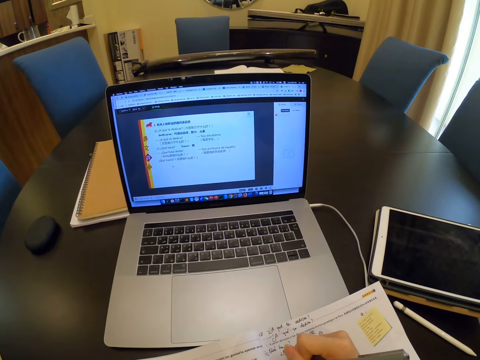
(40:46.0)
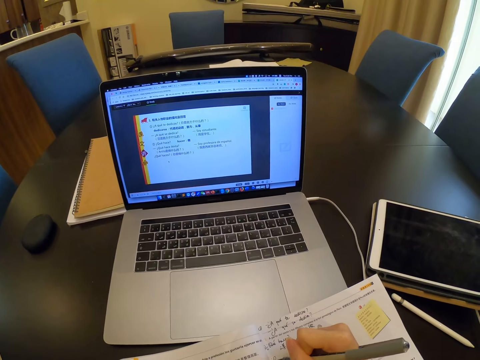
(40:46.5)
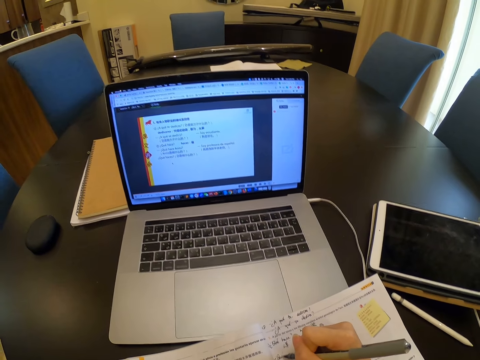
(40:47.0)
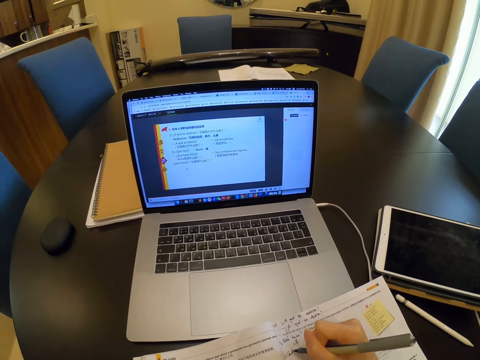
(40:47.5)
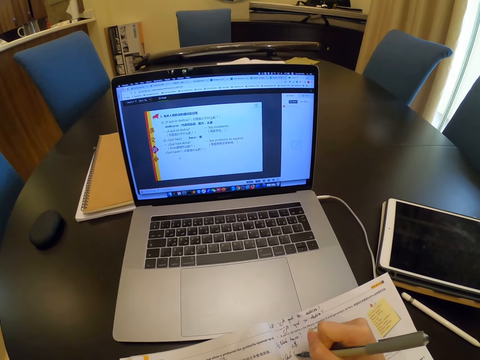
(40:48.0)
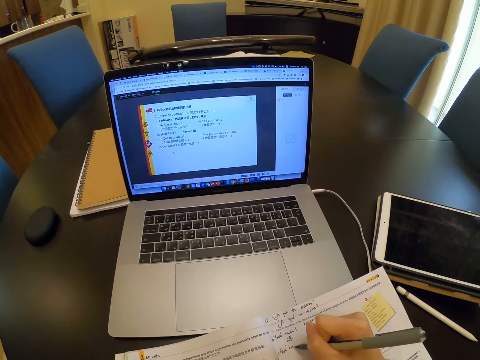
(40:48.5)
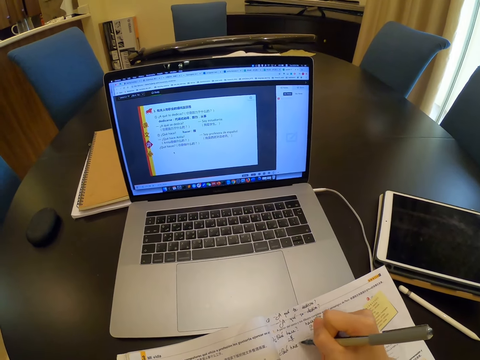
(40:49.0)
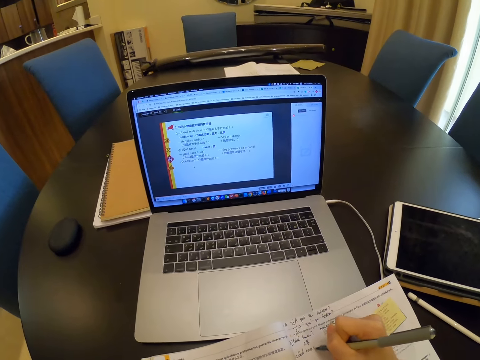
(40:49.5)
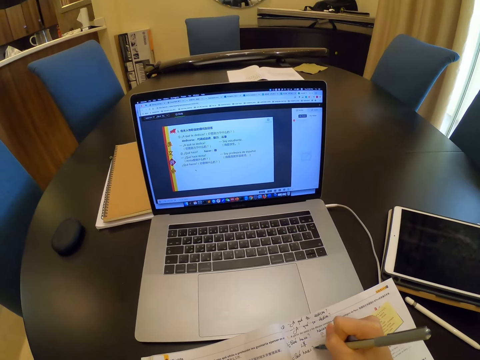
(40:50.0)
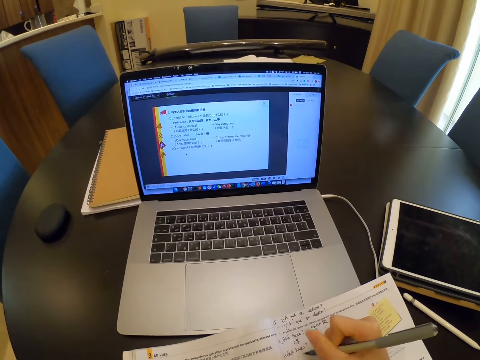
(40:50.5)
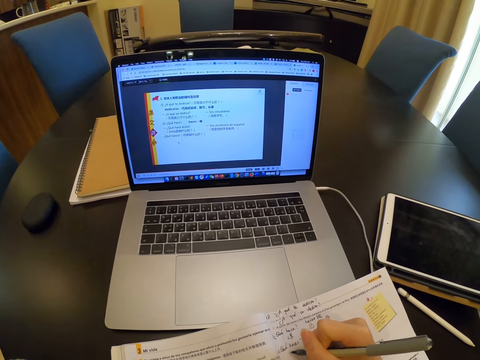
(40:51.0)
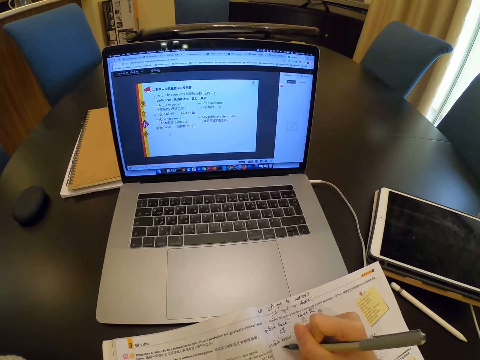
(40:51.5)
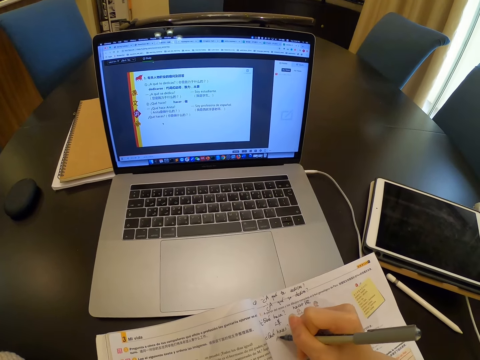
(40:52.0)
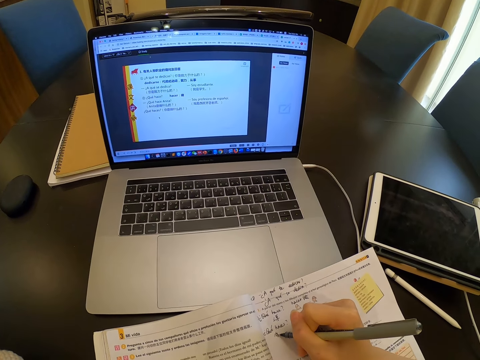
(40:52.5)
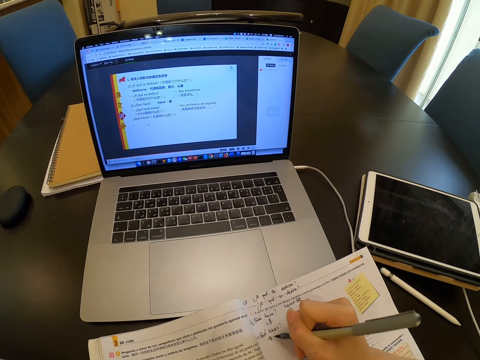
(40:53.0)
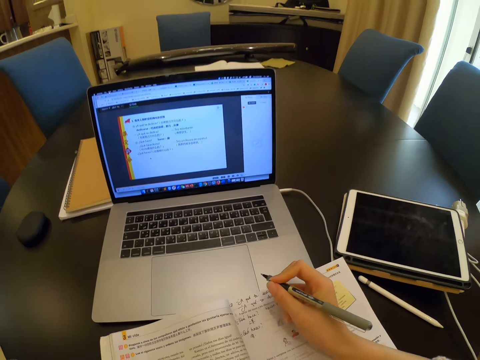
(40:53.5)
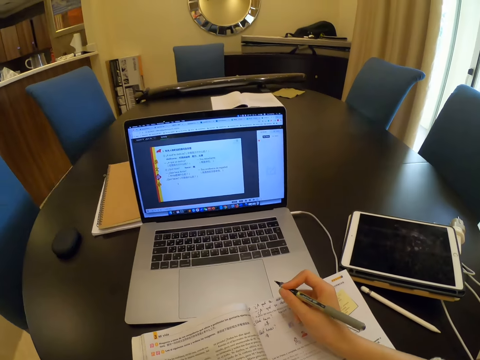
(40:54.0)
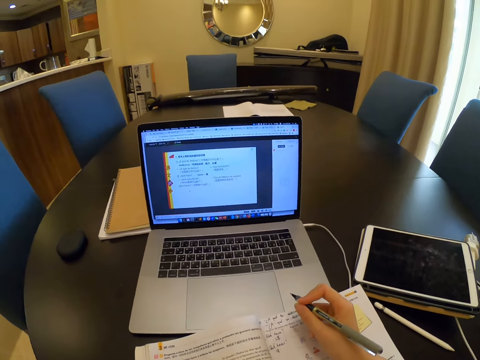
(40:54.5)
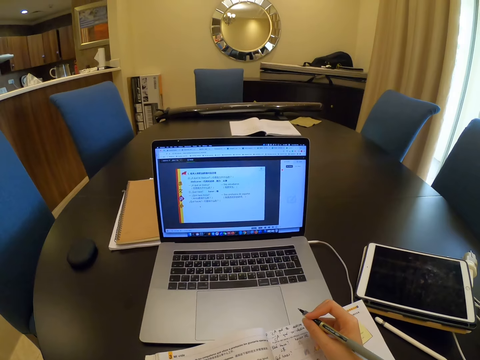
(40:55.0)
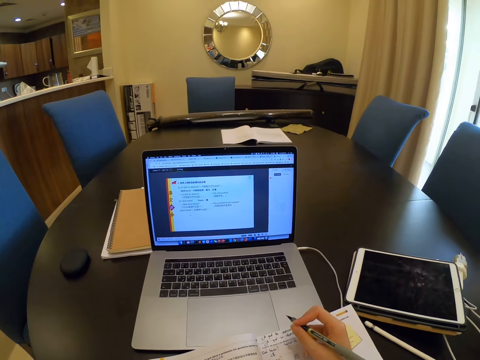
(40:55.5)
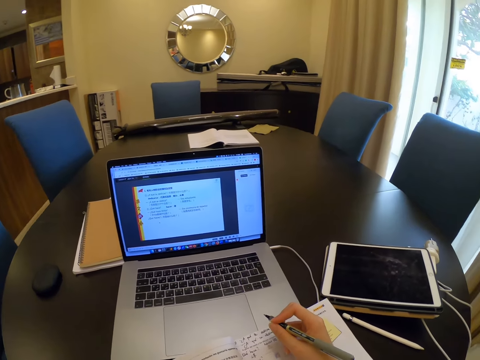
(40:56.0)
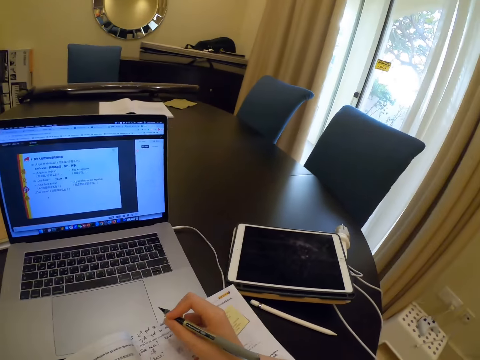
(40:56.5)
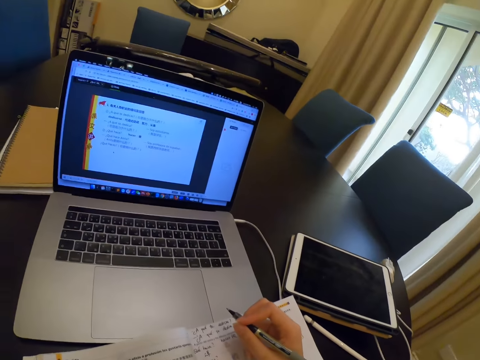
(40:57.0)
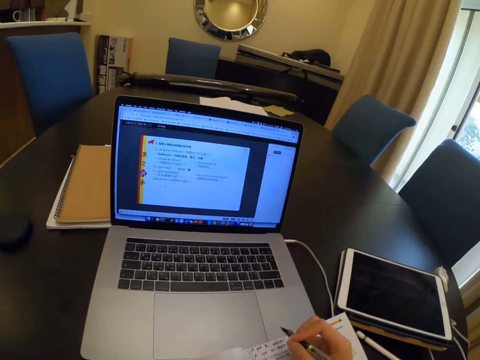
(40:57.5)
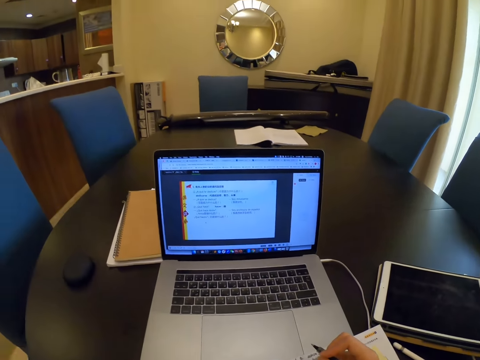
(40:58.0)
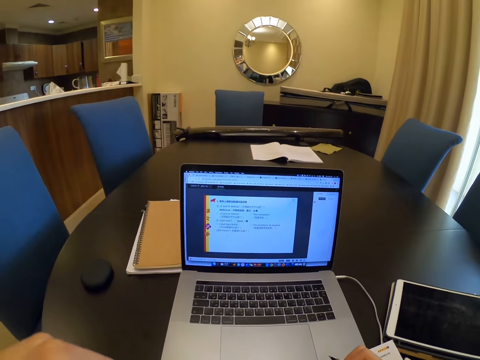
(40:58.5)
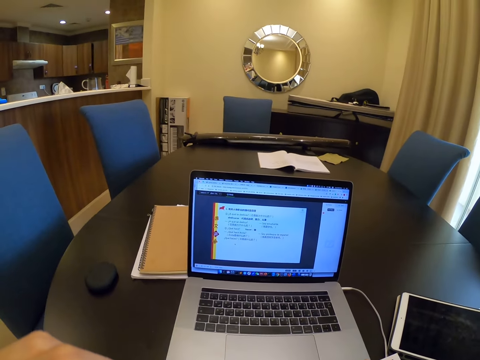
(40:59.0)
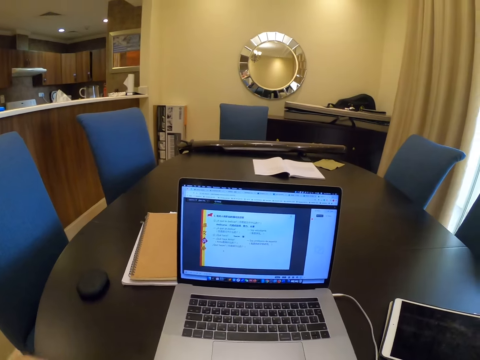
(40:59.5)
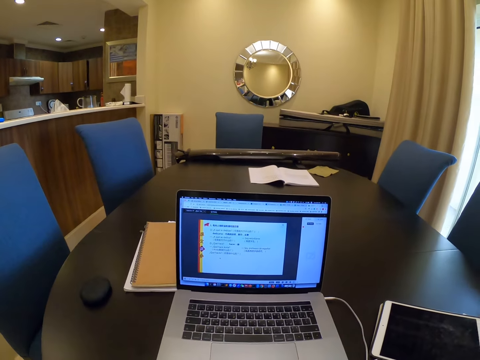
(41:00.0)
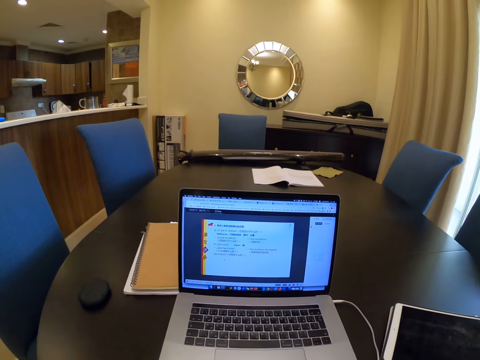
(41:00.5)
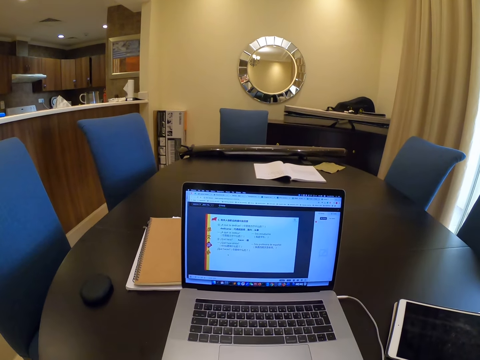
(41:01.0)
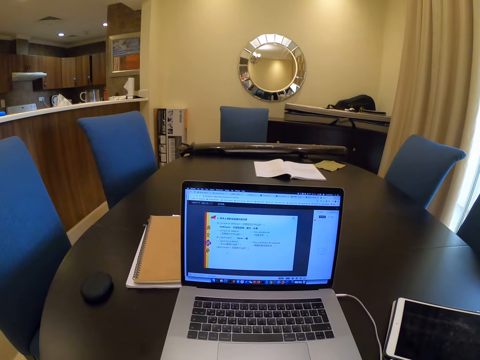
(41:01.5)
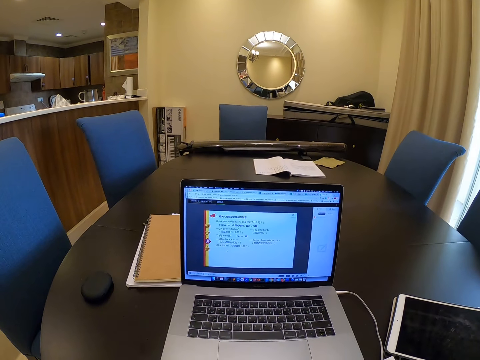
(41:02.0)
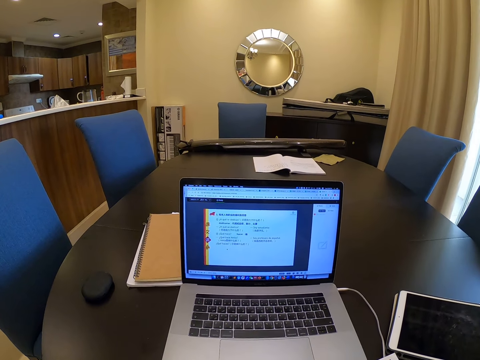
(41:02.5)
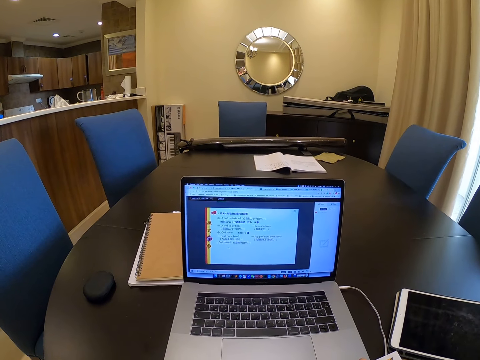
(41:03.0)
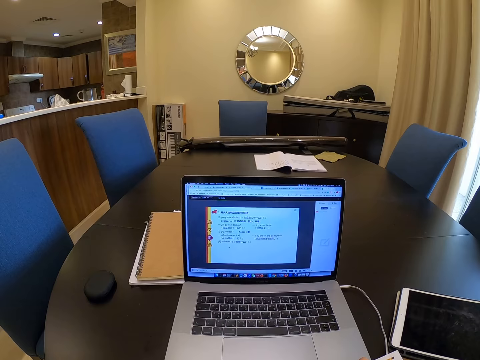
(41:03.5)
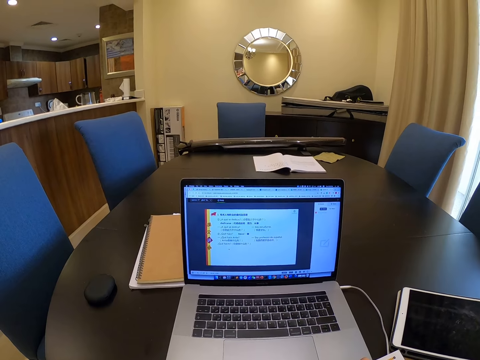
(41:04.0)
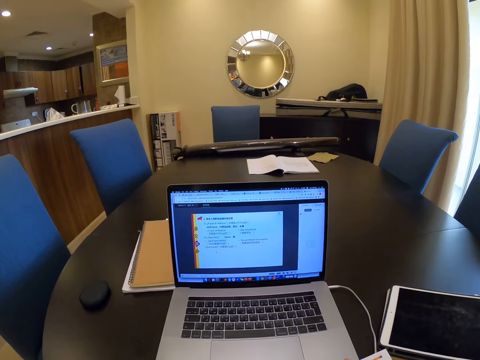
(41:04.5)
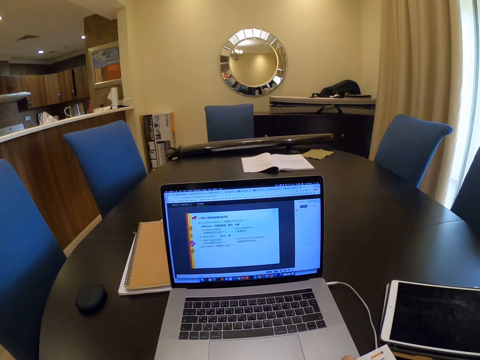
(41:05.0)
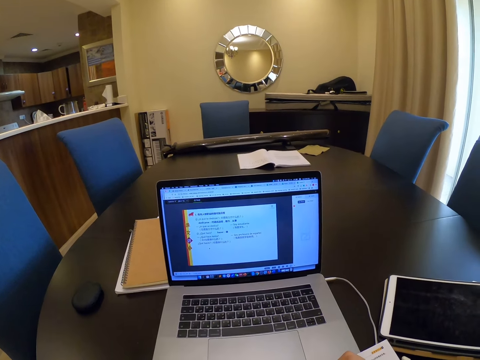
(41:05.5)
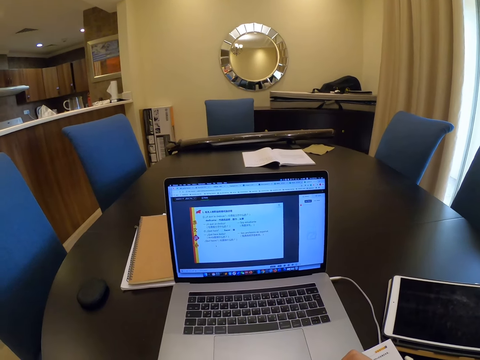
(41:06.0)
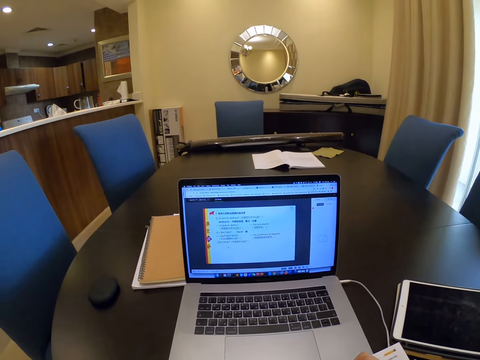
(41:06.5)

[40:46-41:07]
The camera wearer touches her nose with her left hand. She looks at the laptop screen.

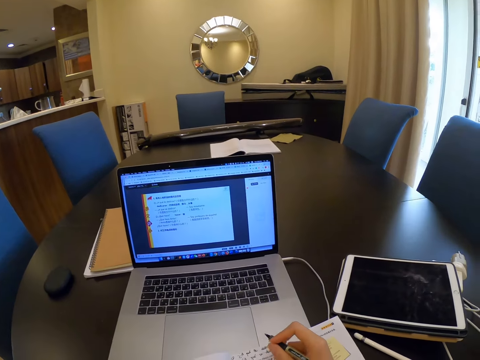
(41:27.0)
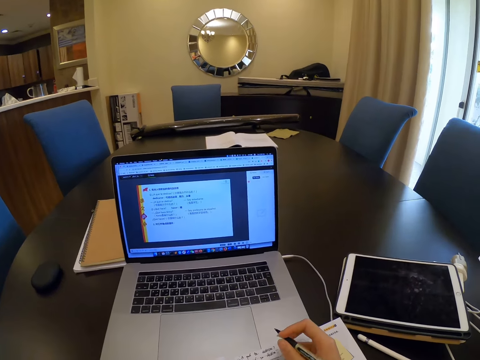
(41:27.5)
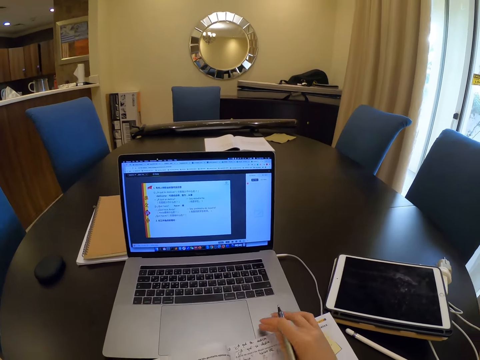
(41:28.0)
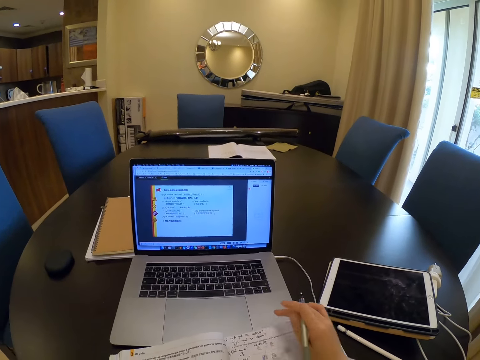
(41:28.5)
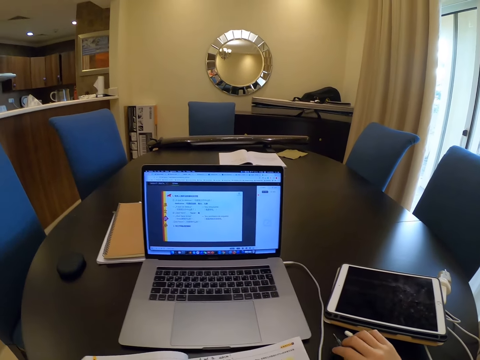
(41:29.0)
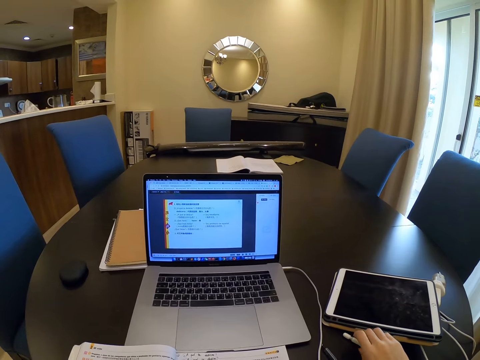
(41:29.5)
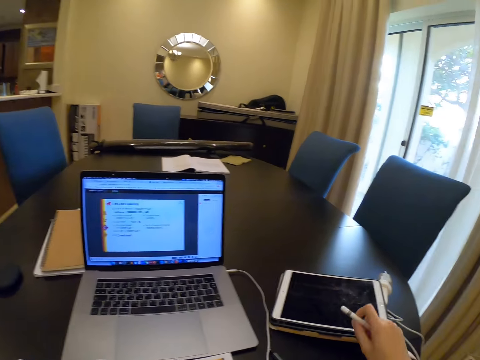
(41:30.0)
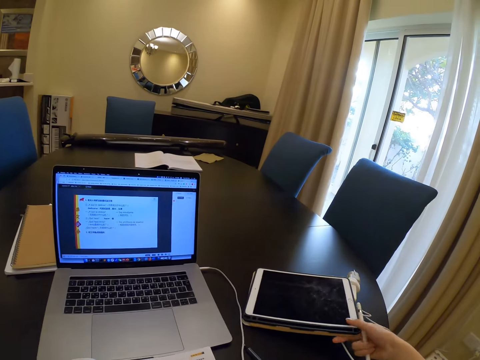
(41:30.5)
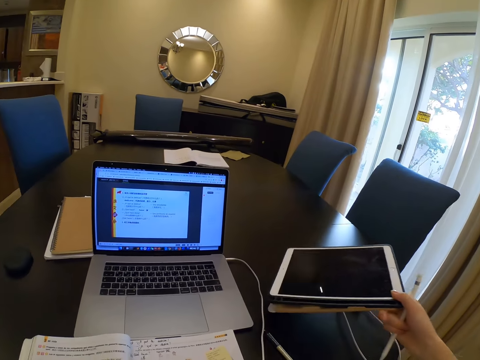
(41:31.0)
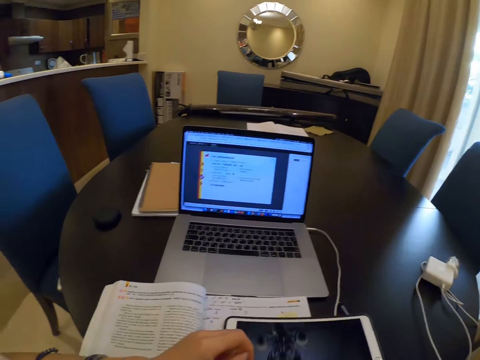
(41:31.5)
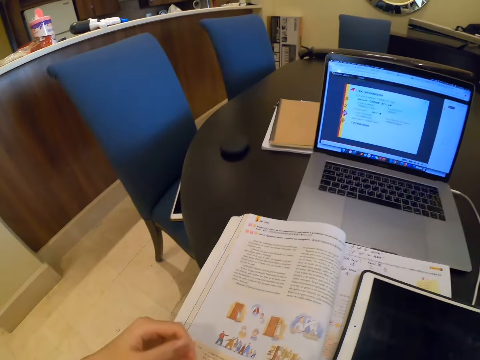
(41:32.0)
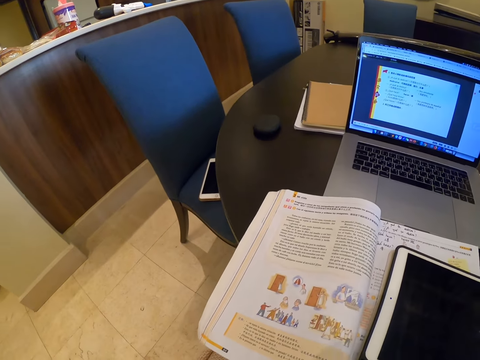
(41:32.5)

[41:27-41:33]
The camera wearer pulls the book with her left hand. She drops the stylus pen on the table. She picks up a tablet pen on the table with her right hand. She picks up a tablet from the table with her right hand. She places the tablet on the book.
